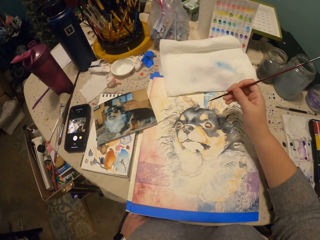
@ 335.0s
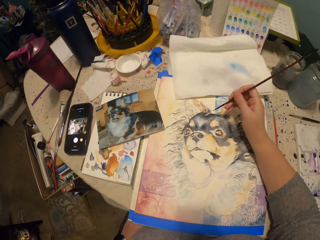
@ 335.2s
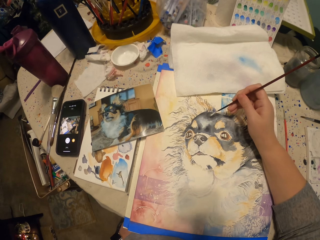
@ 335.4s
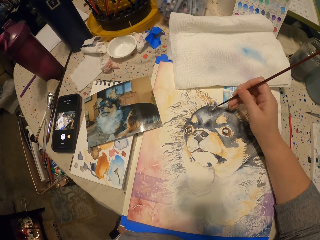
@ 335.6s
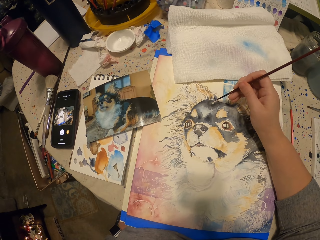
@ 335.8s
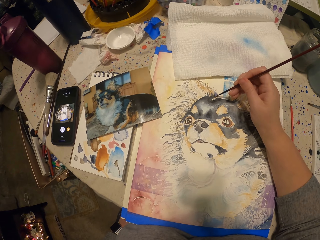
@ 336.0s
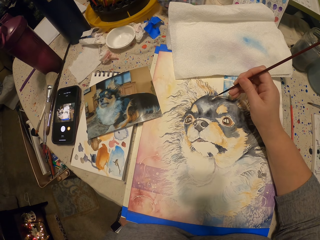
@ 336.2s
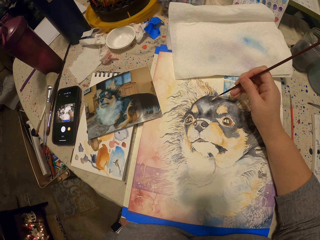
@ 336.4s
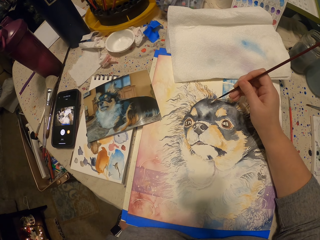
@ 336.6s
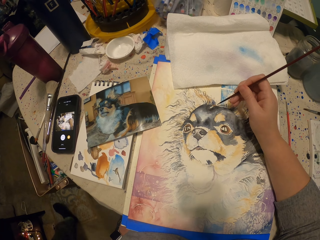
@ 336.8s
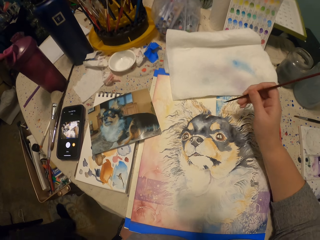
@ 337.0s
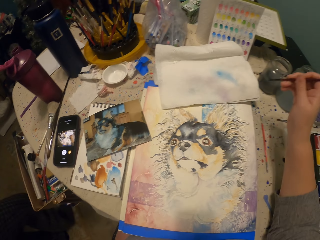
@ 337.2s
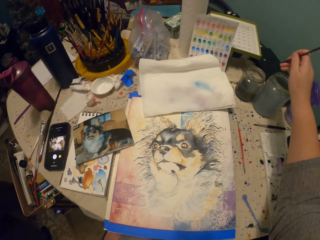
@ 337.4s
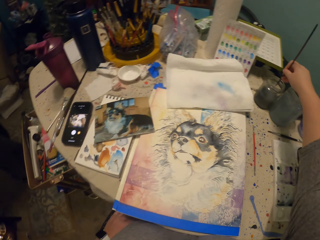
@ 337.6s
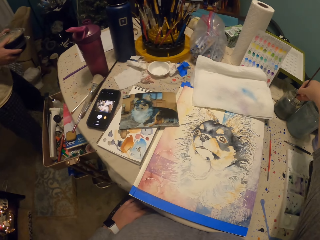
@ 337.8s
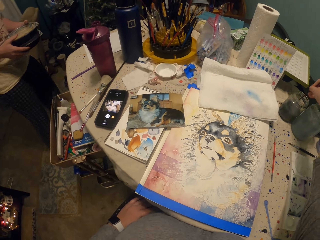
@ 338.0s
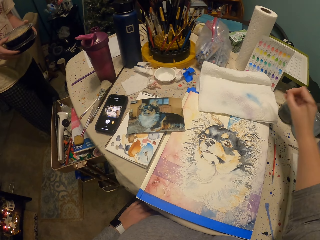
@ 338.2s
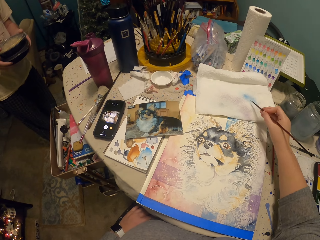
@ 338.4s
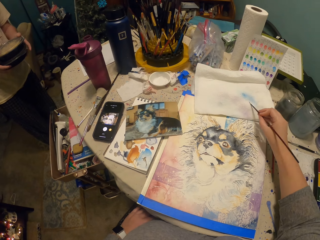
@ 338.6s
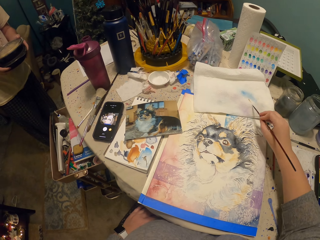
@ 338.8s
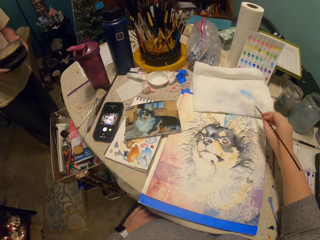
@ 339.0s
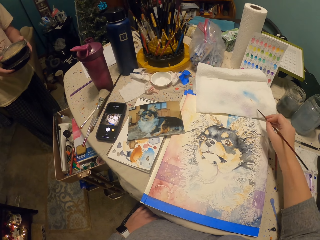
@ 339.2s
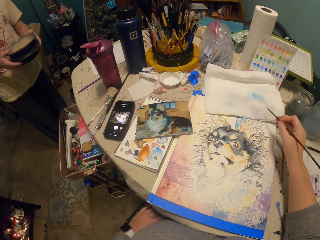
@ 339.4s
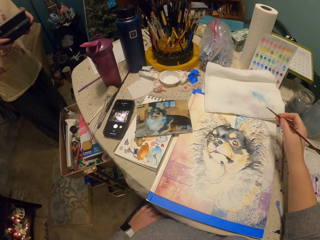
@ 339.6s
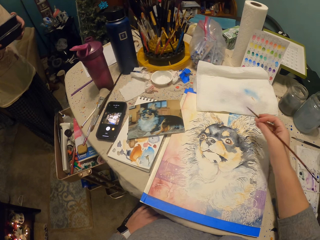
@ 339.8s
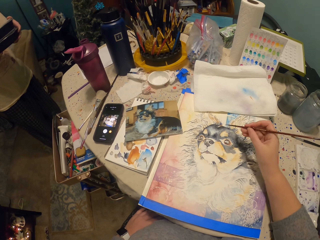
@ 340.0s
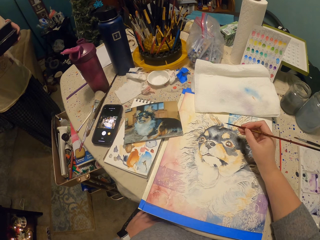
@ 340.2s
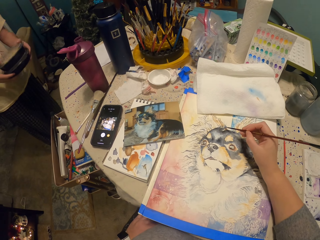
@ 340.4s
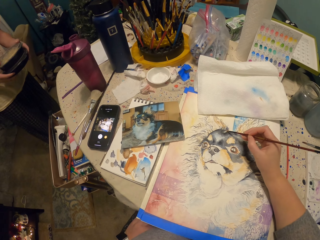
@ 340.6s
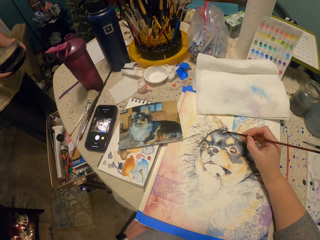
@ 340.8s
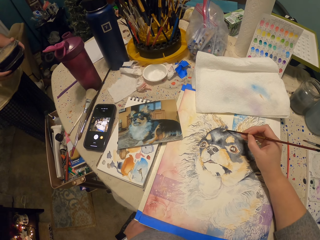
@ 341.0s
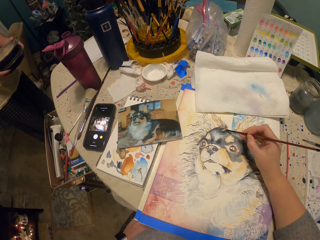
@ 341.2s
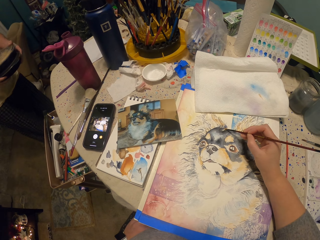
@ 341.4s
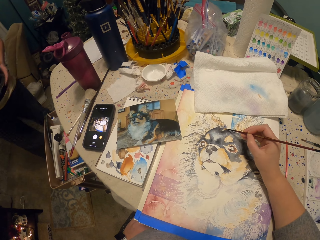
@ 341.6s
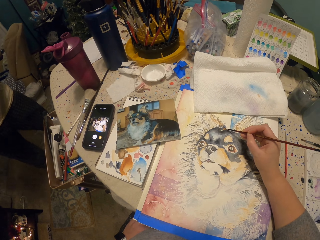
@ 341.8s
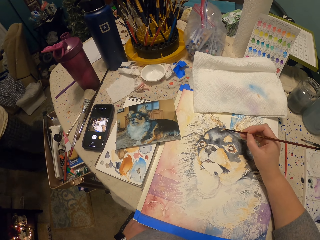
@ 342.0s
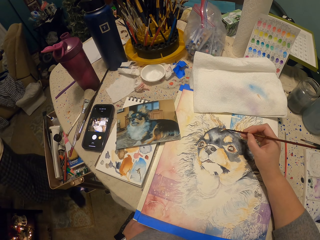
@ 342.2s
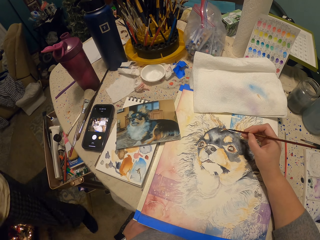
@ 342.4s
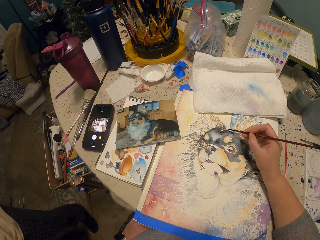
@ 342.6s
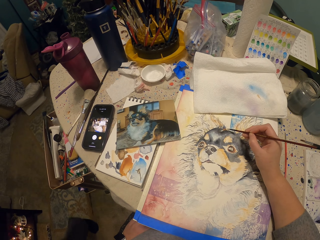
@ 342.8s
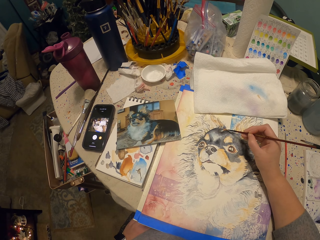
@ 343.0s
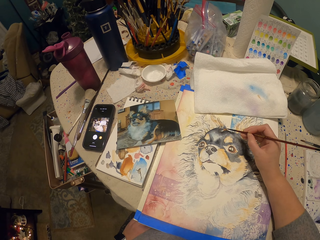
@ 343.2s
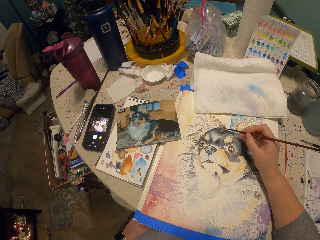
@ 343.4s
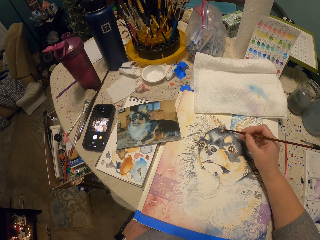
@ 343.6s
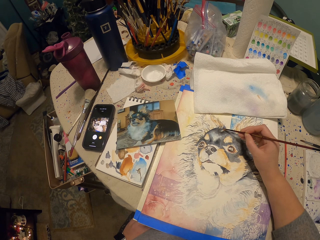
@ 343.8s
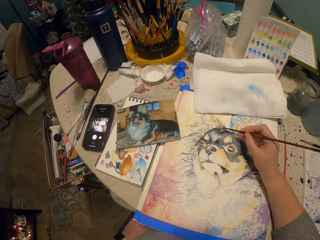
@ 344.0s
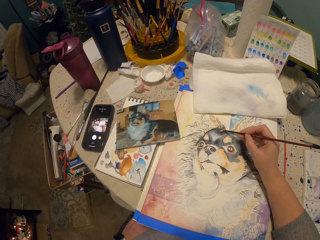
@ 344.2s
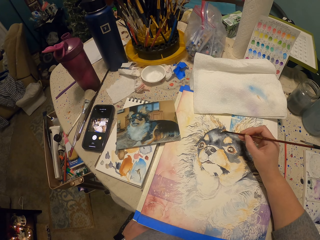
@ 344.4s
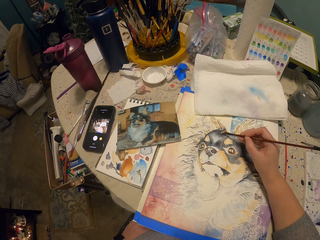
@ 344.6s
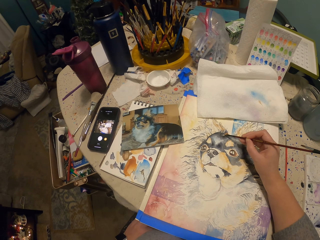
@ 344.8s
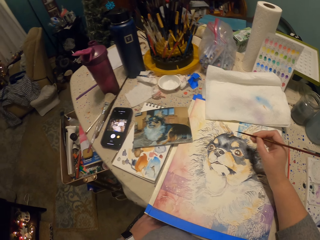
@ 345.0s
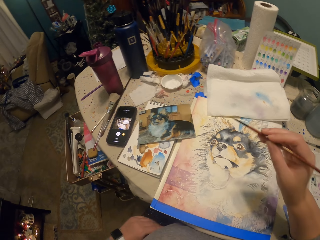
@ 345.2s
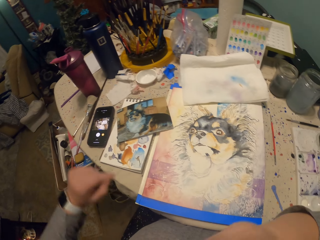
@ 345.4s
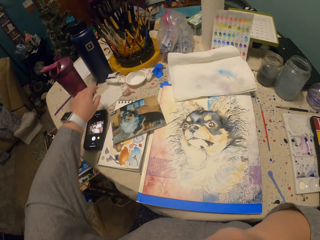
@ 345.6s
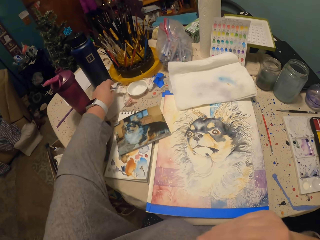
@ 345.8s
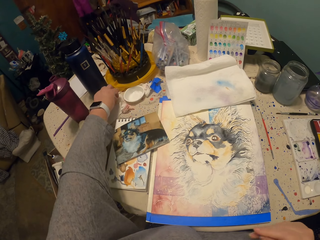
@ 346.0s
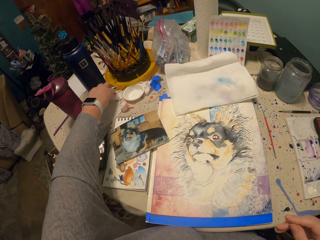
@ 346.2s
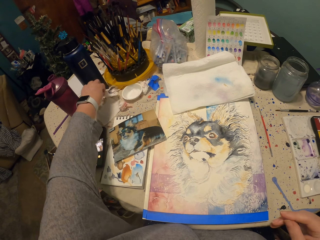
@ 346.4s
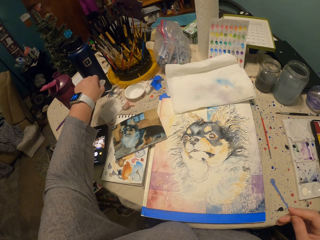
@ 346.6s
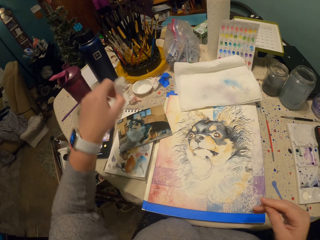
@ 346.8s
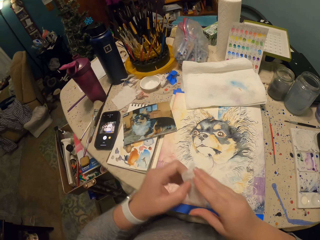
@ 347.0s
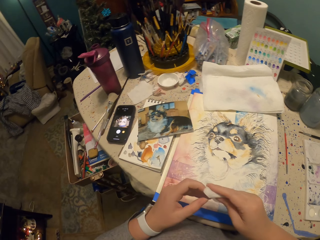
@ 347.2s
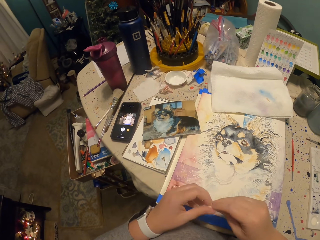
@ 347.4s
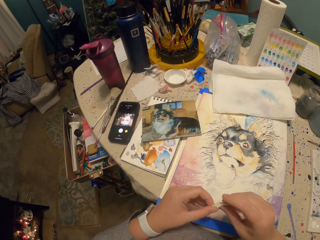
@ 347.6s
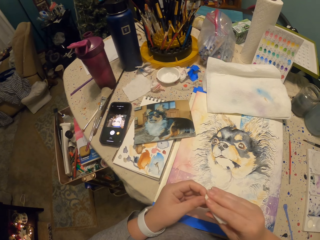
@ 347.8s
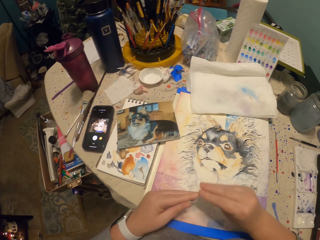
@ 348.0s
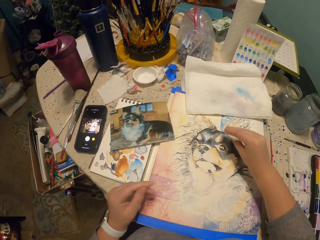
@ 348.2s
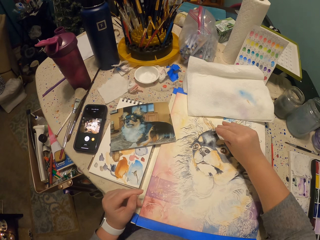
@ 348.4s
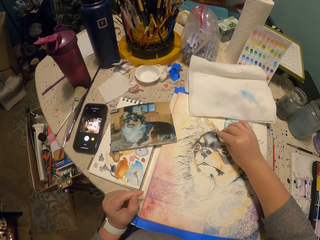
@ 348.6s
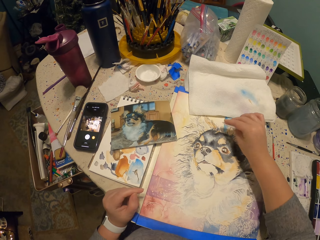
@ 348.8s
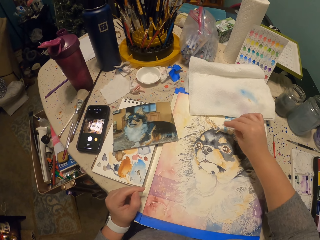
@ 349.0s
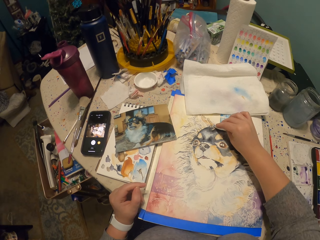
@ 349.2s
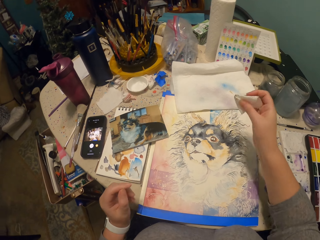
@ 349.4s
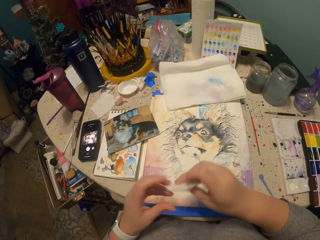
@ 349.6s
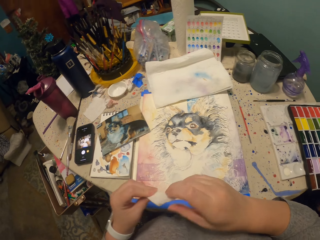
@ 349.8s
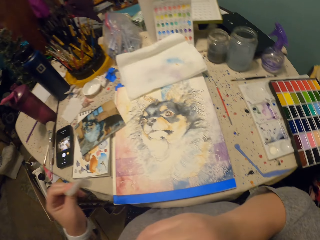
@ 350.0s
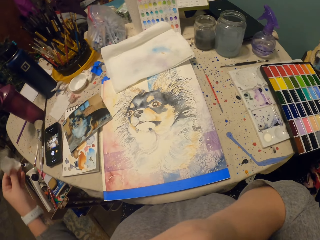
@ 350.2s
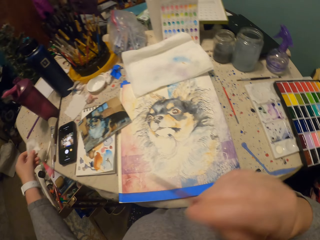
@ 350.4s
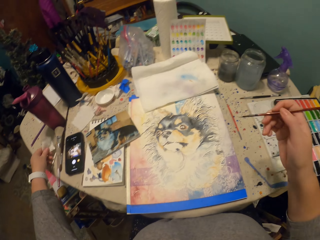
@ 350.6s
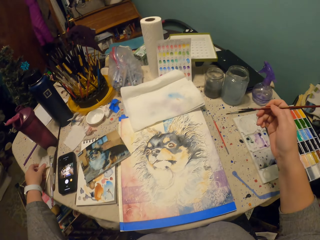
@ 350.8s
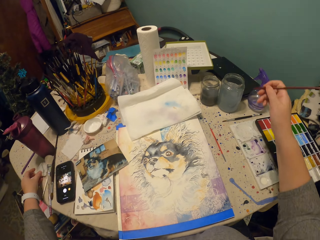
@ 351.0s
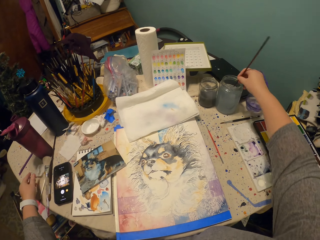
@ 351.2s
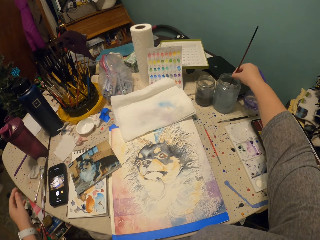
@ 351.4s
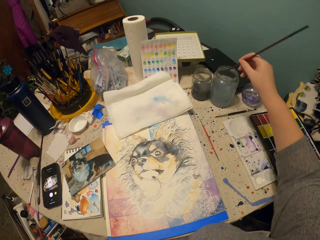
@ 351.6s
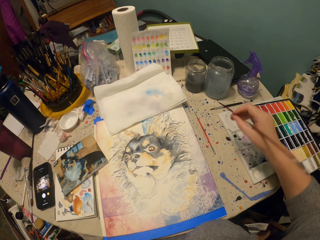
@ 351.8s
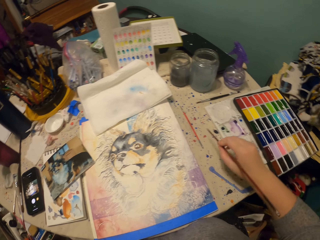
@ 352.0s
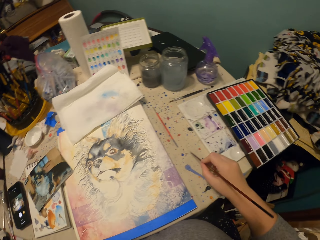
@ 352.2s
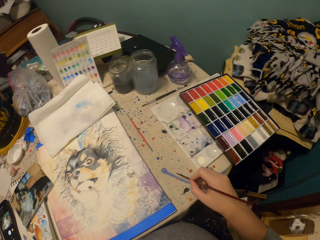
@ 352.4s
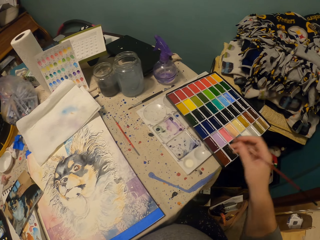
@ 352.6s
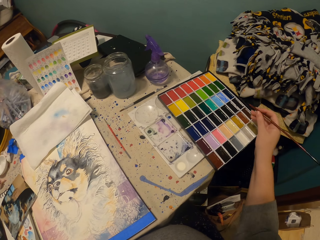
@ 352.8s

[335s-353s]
The camera wearer paints a dog art with a painting brush. They dip the painting brush in a container, put the paints on the painting brush, and wipe the painting brush on paper. They paint the dog art with the painting brush. They pick a piece of wool or a paper. They fold the paper. They wipe the excess paints. They pick the painting brush and place the paper on the table. They put the paints on the painting brush, dip the painting brush in the container, and wipe the painting brush on the table.

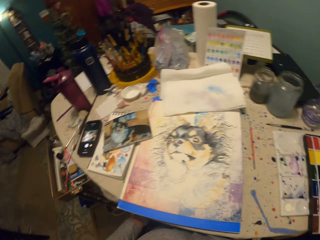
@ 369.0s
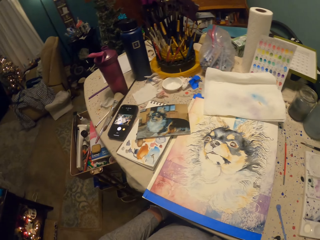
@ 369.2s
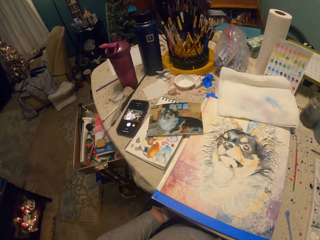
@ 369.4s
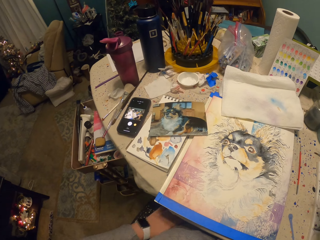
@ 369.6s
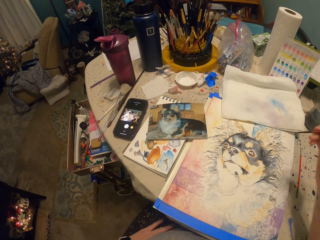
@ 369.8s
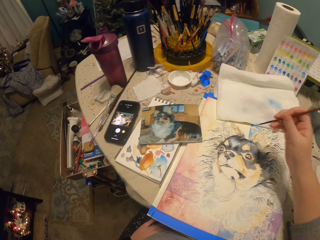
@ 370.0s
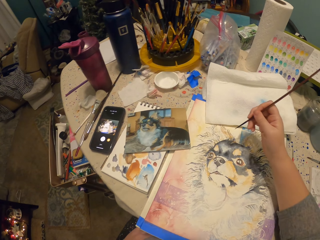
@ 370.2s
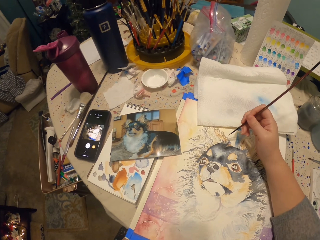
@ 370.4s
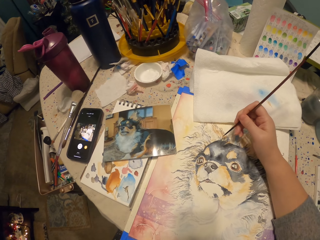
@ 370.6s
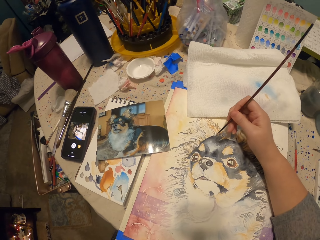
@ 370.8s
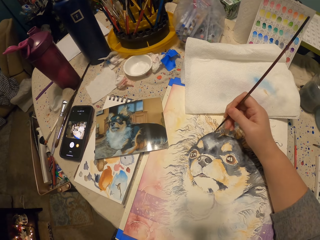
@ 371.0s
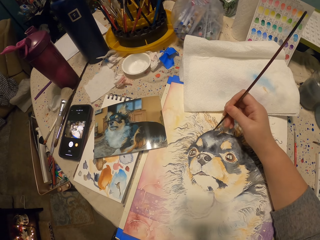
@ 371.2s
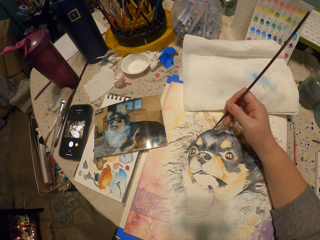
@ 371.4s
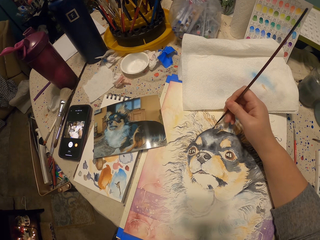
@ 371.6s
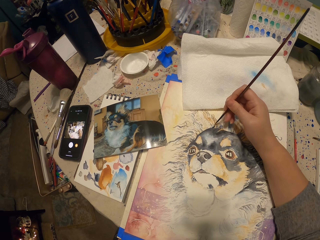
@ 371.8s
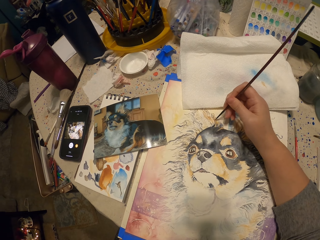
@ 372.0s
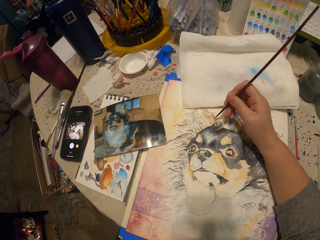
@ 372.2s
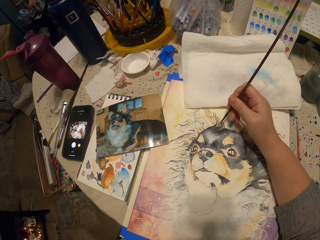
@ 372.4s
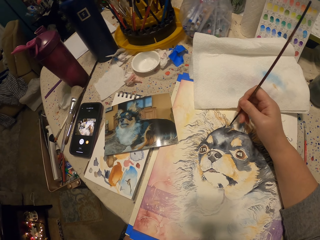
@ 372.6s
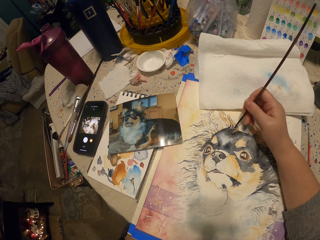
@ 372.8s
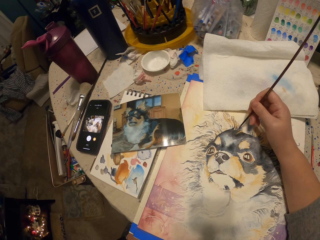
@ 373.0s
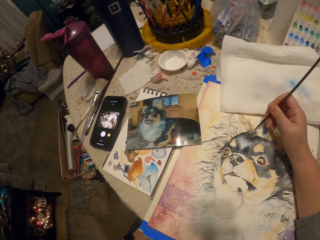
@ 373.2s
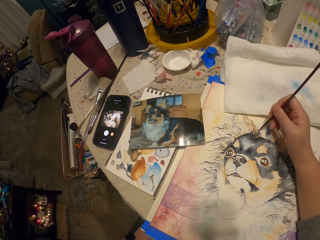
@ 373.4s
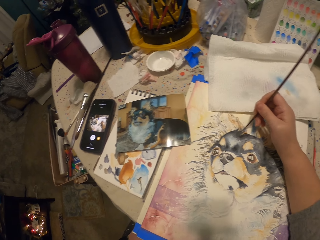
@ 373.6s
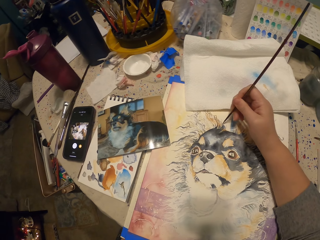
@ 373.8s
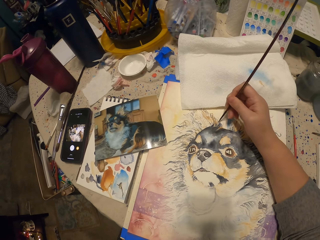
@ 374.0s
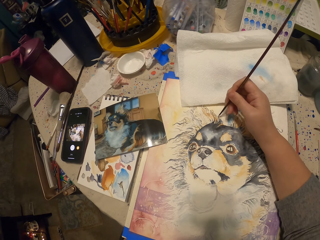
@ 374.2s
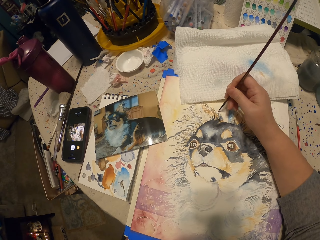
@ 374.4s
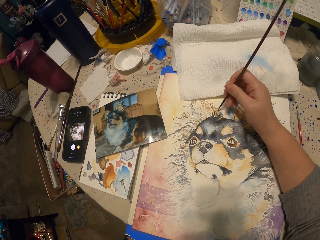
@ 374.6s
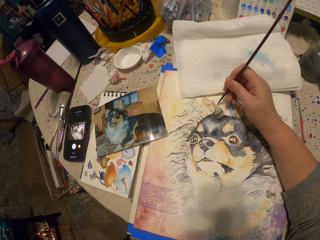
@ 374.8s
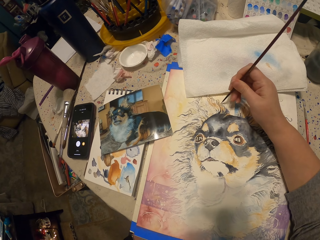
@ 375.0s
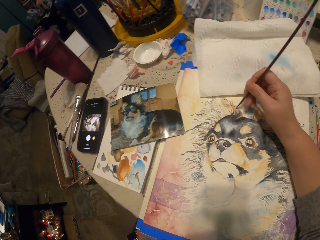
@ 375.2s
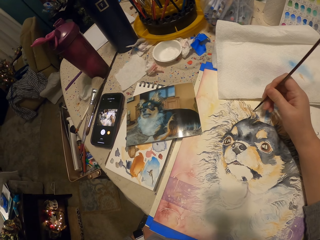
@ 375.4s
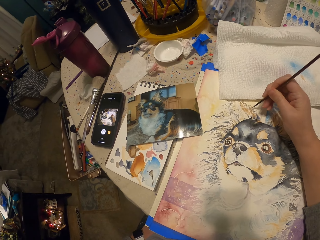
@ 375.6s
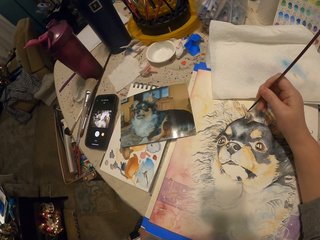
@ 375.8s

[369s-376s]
The camera wearer paints a dog art with a painting brush.
